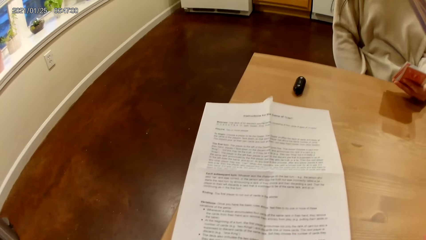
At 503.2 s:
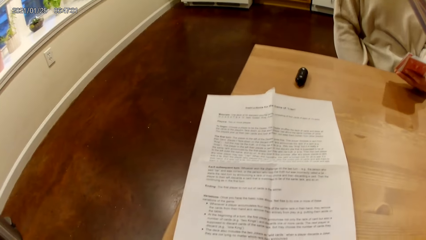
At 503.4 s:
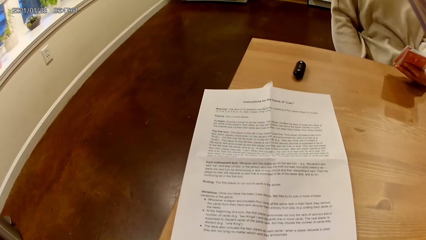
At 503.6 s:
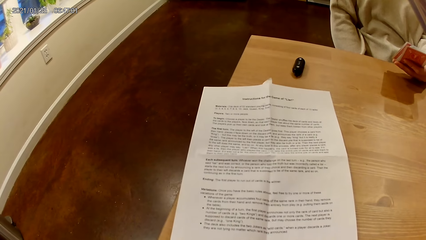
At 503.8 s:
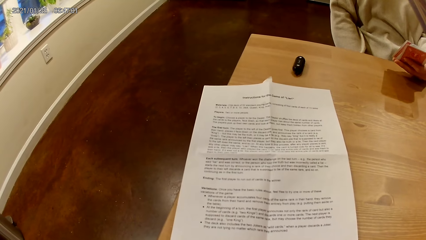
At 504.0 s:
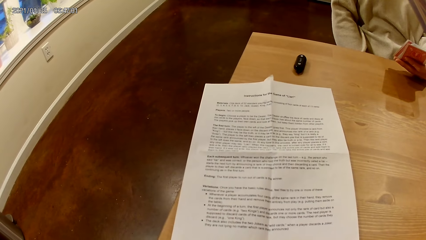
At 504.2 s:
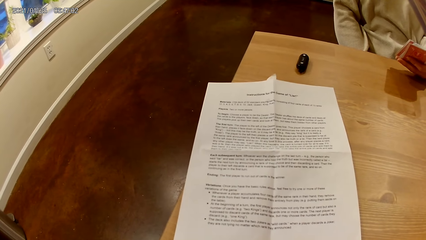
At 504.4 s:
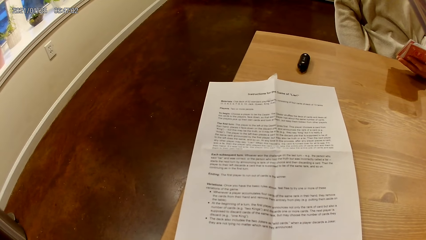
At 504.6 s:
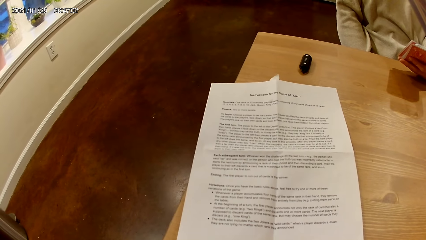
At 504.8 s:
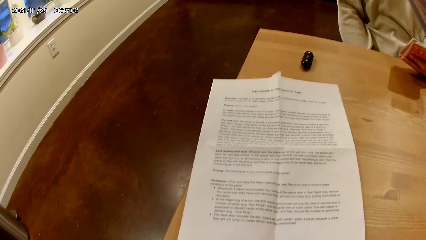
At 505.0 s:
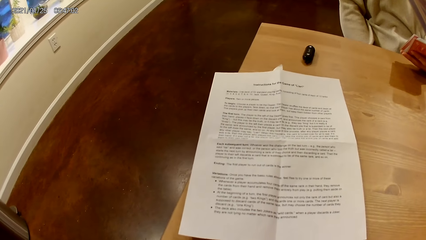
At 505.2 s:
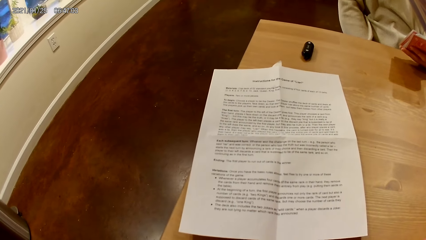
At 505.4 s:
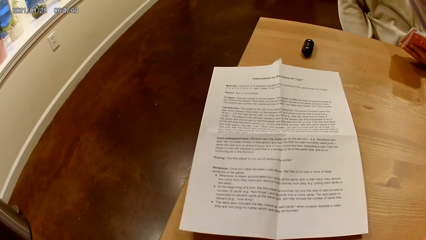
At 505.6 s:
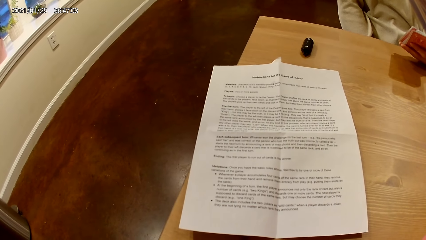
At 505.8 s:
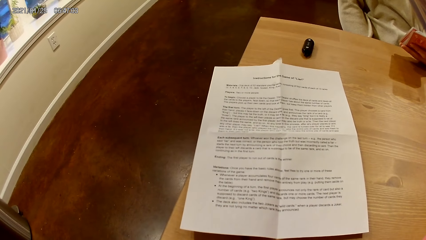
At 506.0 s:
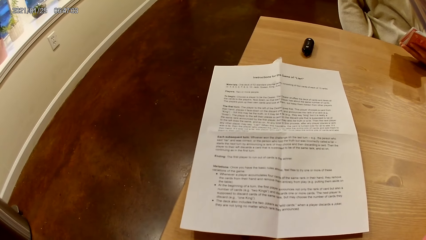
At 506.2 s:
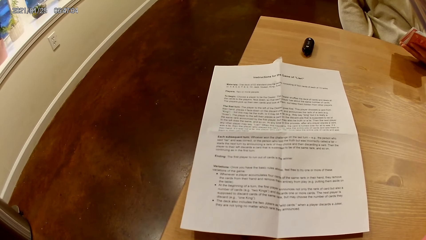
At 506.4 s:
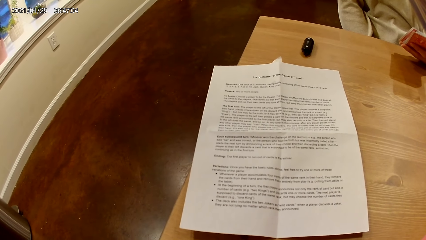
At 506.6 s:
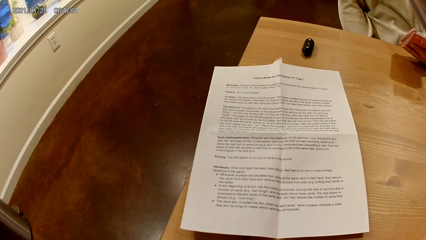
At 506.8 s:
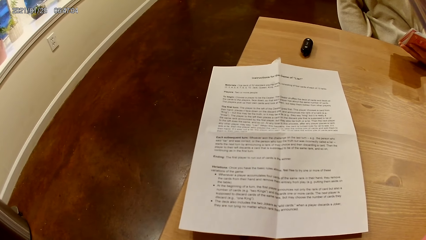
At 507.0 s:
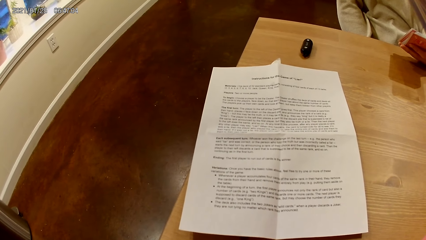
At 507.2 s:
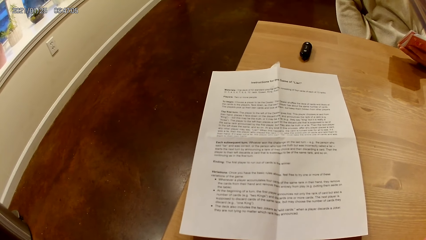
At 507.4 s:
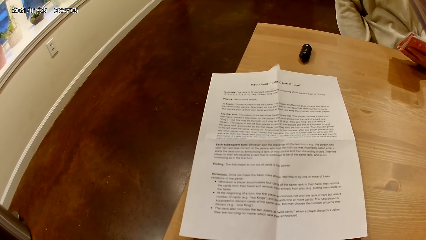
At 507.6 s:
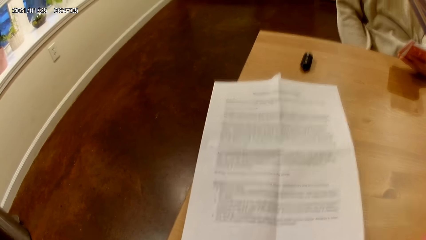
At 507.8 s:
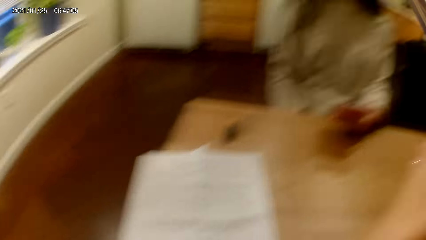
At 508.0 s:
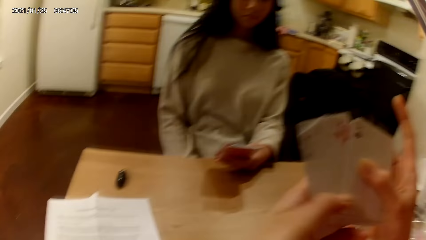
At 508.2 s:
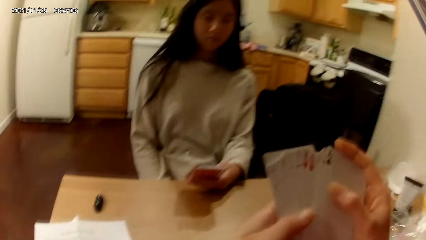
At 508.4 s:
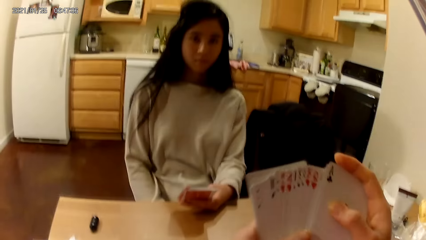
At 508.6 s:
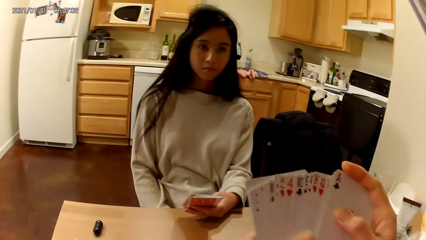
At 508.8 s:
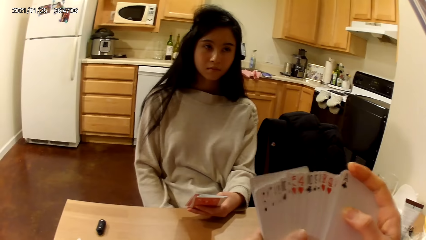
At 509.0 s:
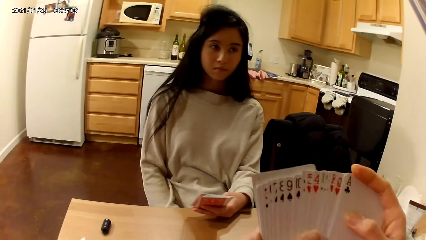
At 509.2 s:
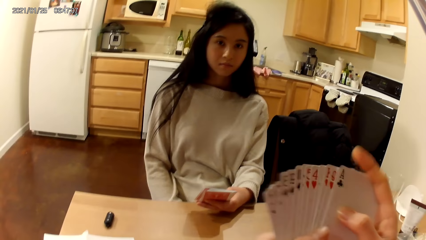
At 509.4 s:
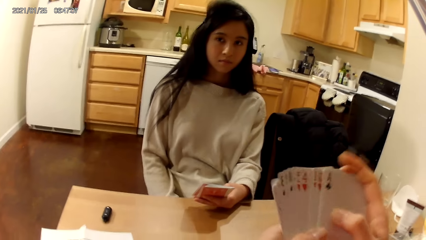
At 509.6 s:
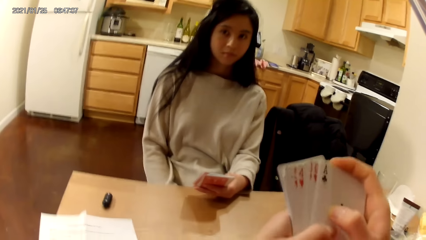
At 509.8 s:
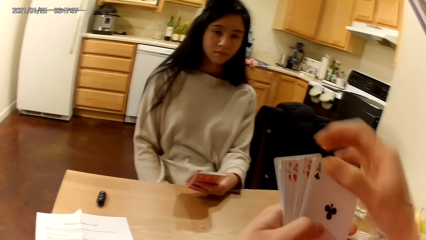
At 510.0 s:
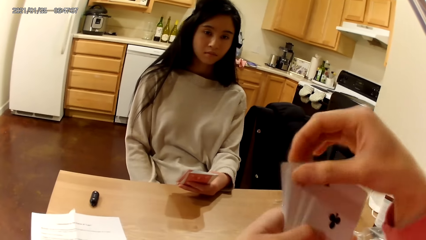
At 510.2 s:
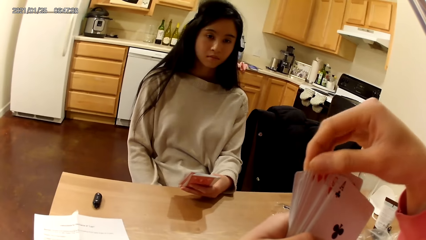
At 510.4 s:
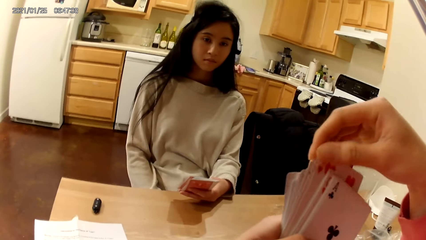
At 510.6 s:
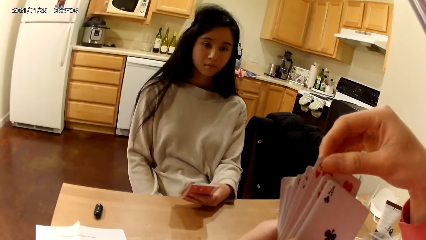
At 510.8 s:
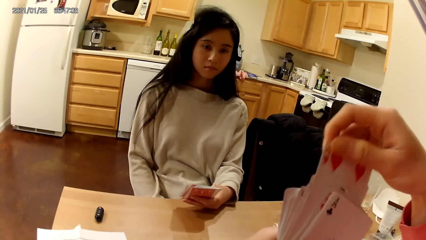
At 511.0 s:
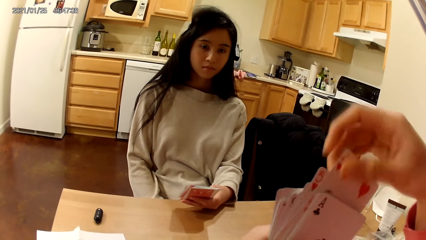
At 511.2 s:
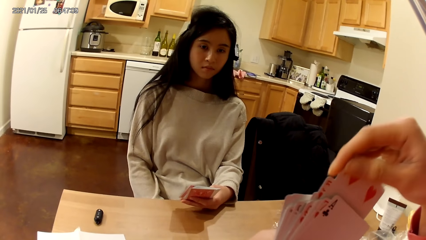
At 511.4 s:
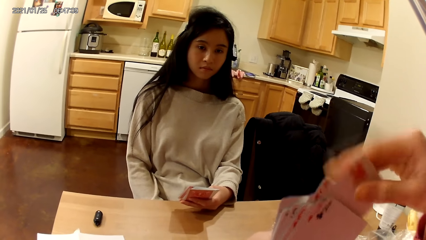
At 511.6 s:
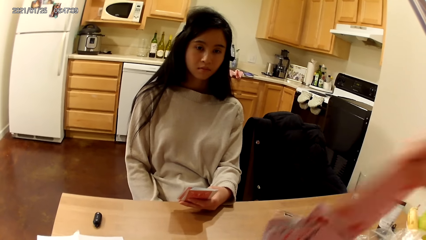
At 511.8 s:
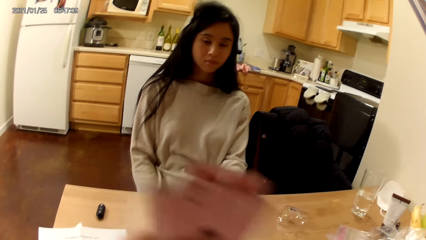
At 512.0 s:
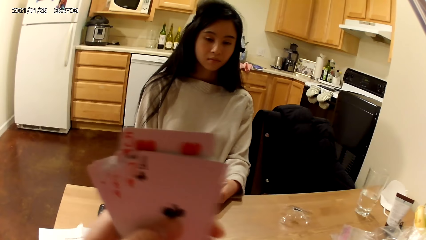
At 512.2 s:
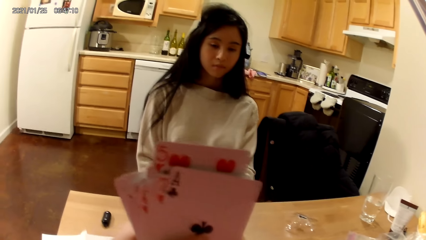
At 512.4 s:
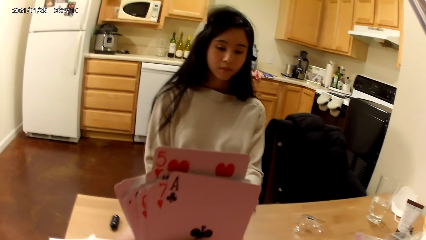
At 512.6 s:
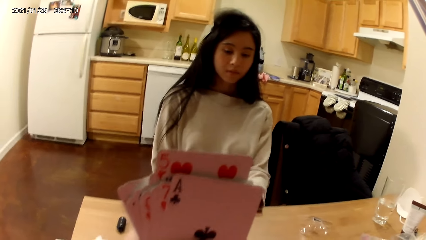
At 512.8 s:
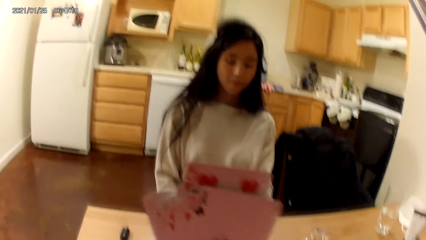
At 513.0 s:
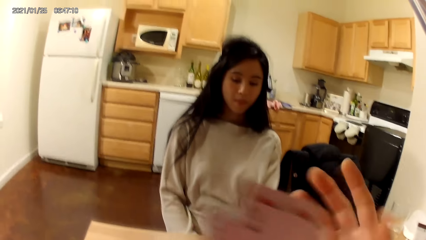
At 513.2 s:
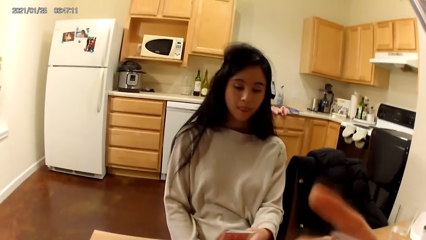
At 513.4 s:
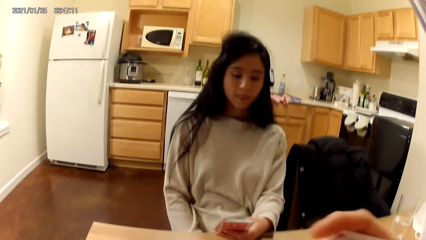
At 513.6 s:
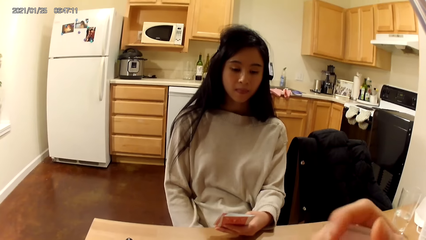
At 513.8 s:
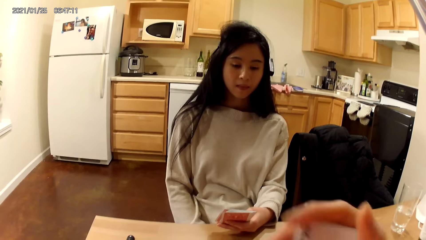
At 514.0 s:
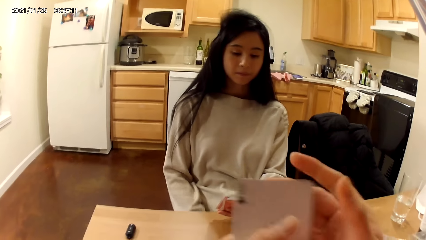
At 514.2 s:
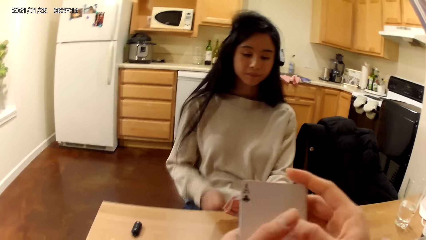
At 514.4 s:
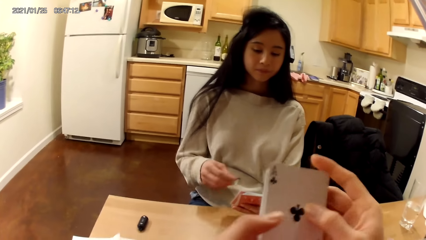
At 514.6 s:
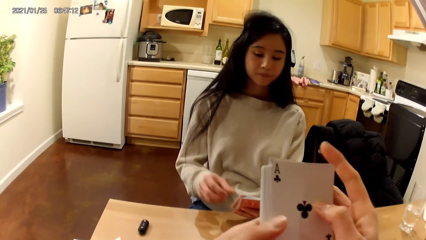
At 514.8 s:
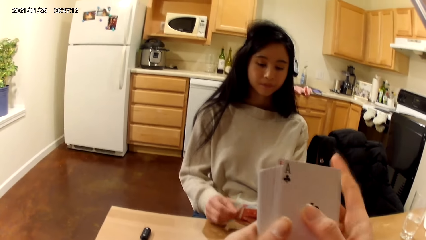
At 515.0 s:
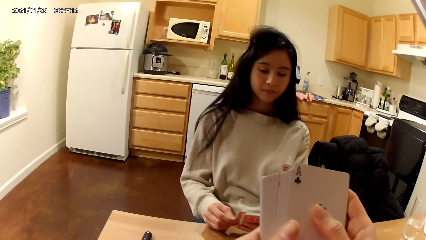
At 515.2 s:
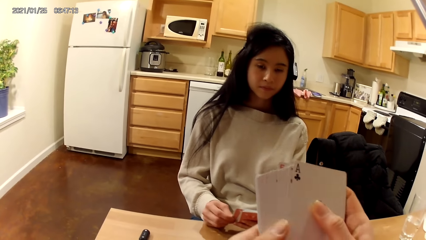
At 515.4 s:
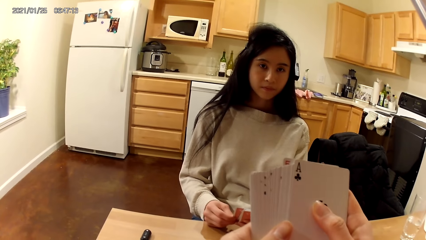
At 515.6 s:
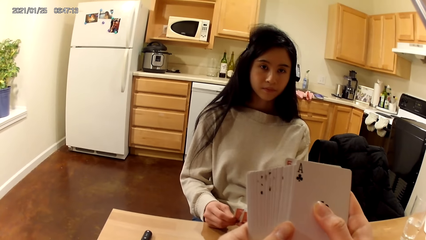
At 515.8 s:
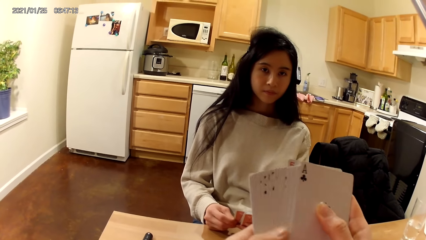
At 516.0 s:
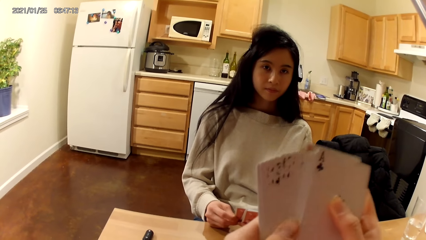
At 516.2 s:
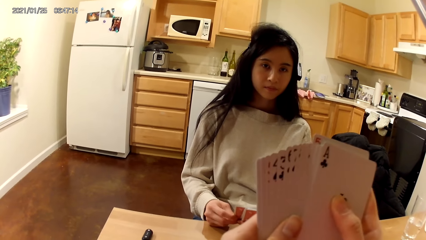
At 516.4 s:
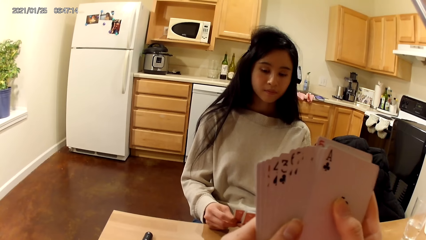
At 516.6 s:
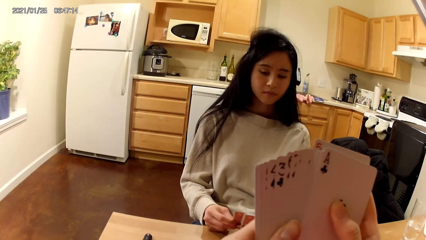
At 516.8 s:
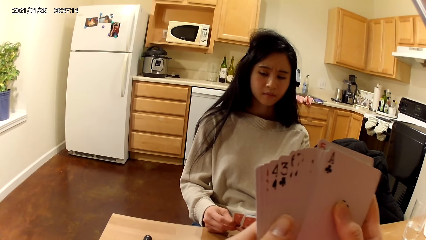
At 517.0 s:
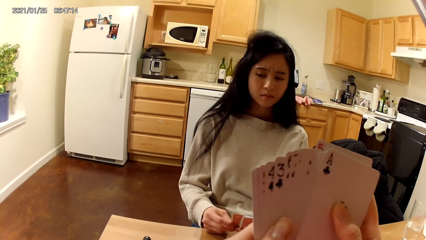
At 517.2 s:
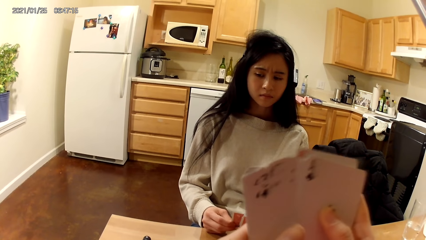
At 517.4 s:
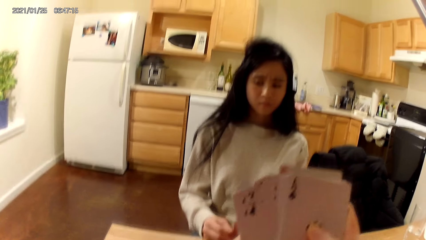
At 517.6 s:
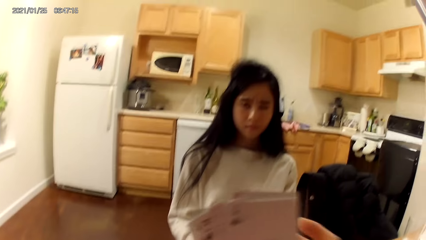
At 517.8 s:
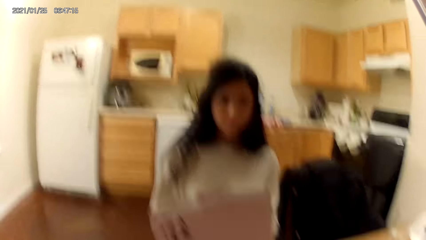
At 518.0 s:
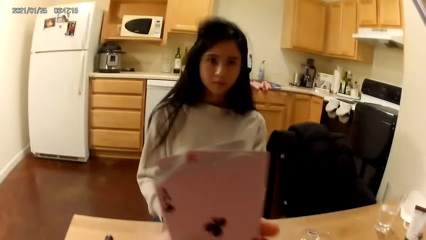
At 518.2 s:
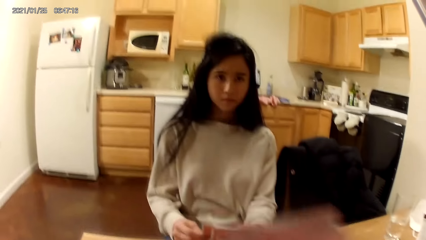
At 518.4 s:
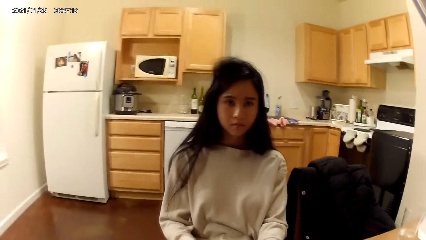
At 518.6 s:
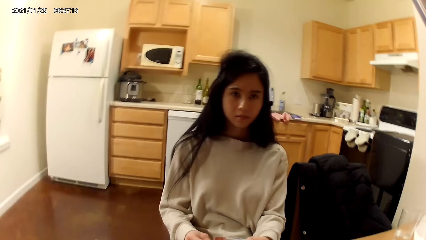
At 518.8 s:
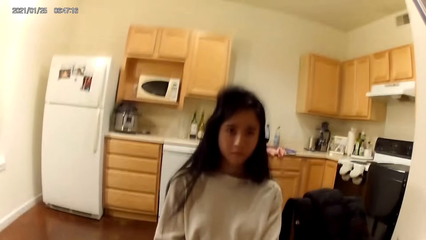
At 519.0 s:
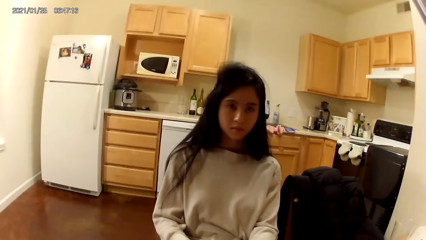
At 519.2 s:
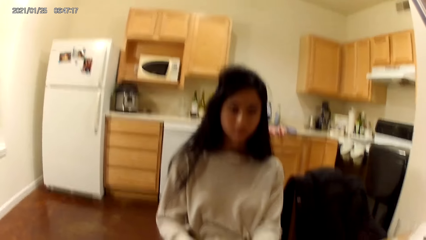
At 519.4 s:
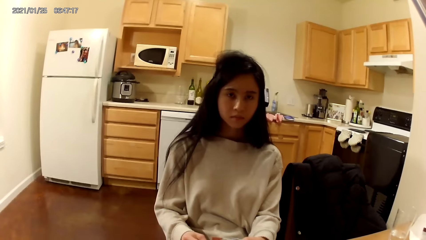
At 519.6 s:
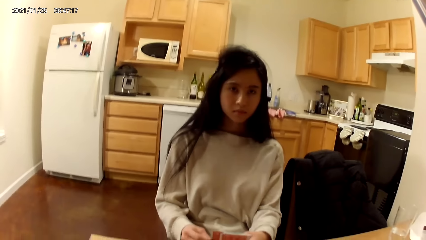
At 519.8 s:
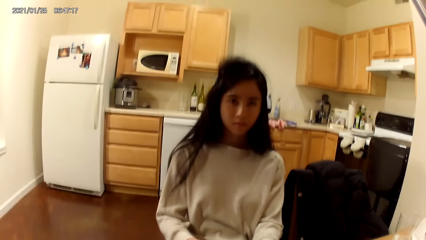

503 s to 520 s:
The camera wearer picks a playing card from the playing cards in her left hand with her right hand. She places the playing card on the table with her right hand. She holds her deck of playing cards face up to her with both hands. A woman holds her deck of playing cards face up to her with both hands. The camera wearer spreads her deck of playing cards face up to her with both hands. The woman touches the card. The camera wearer lifts the cards.
